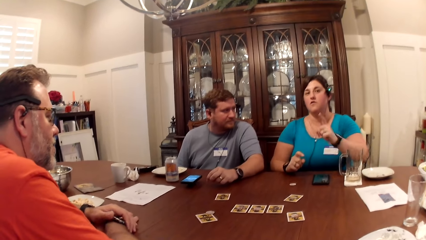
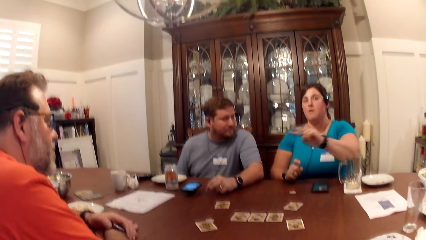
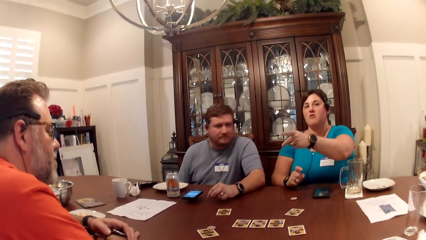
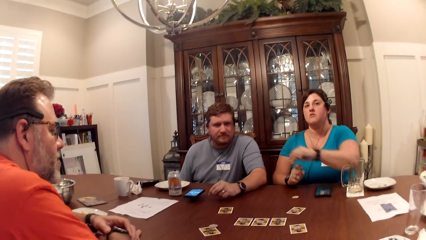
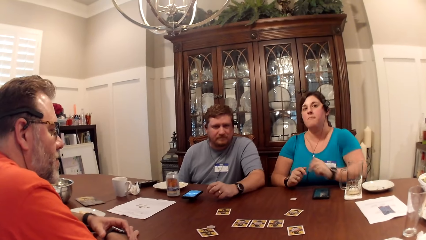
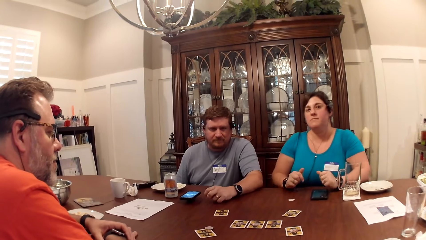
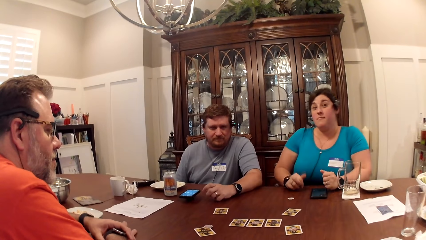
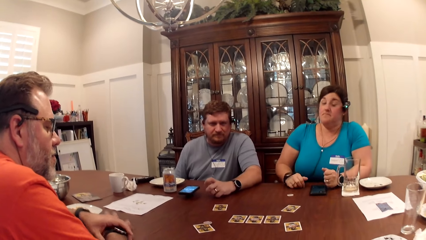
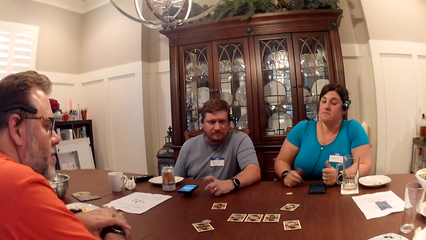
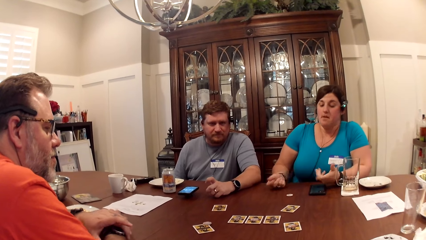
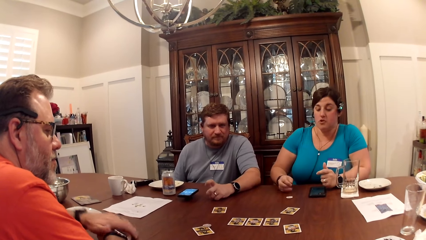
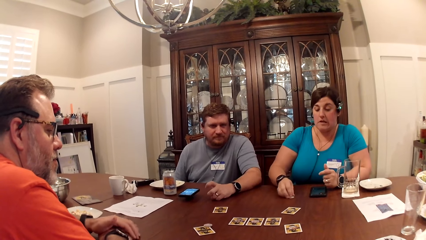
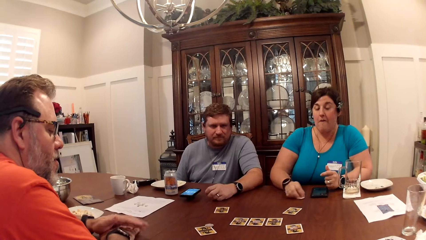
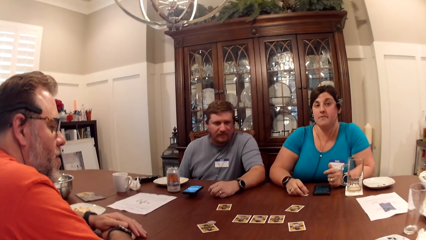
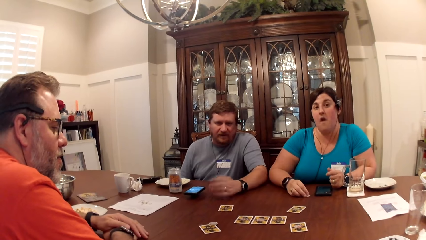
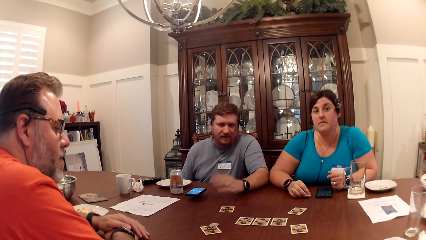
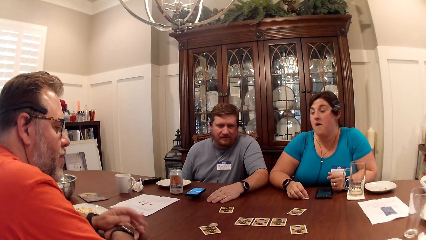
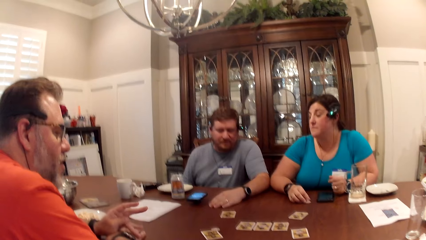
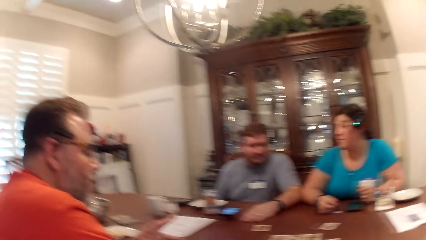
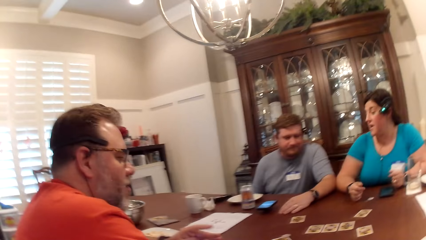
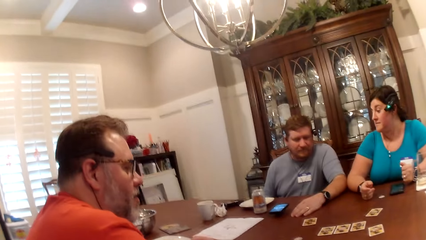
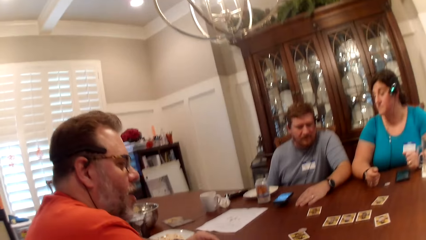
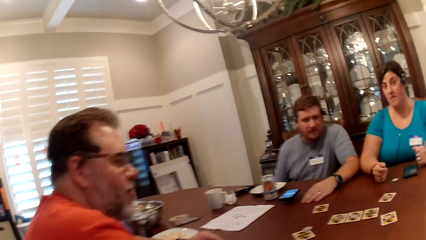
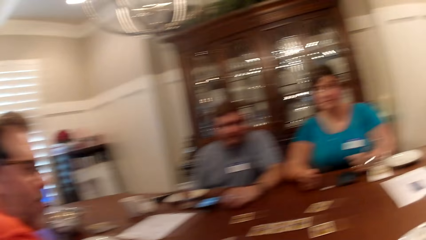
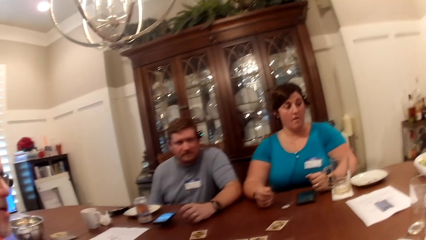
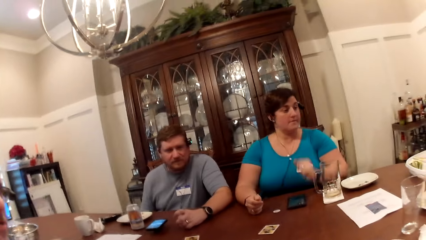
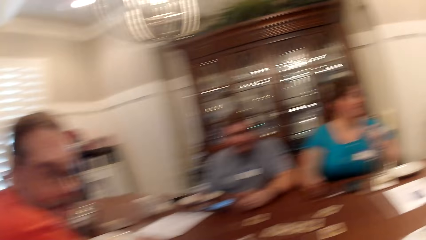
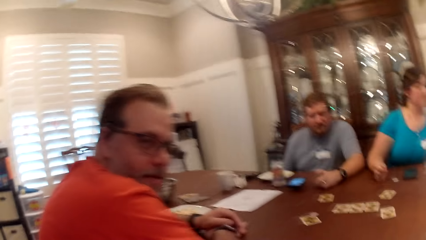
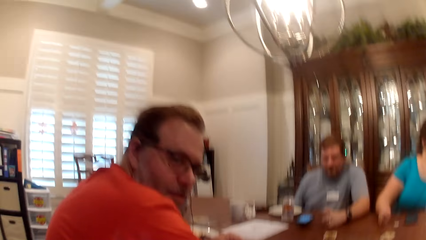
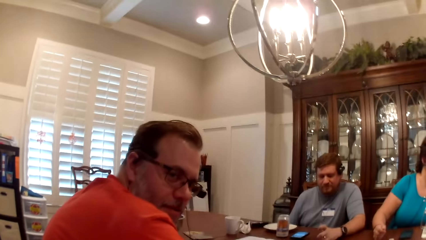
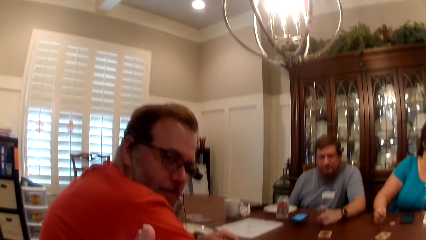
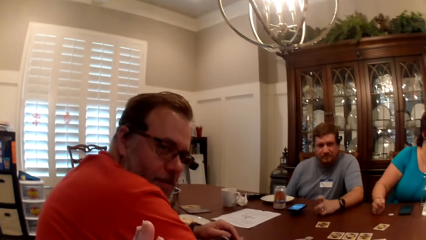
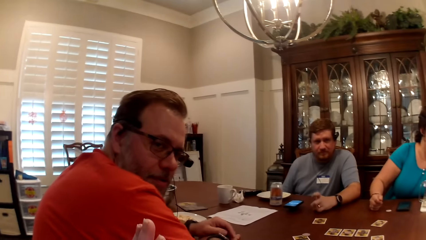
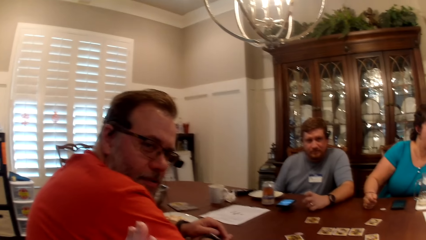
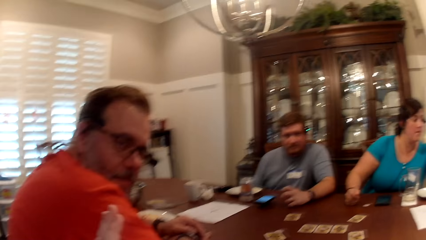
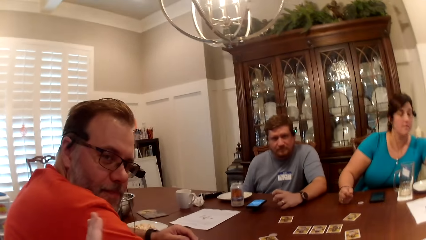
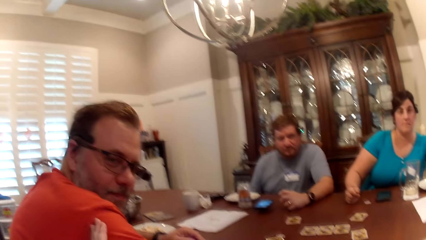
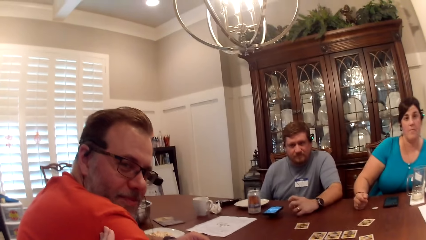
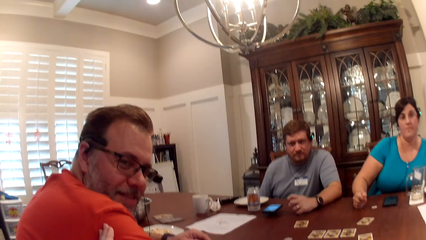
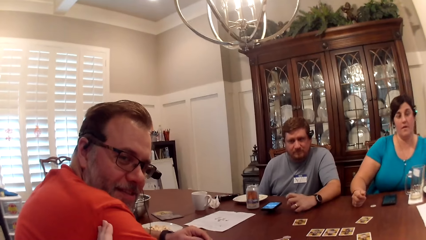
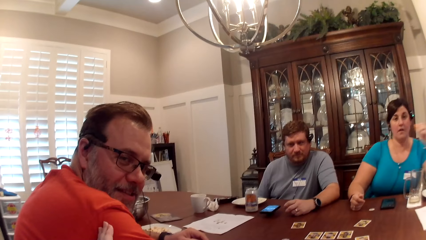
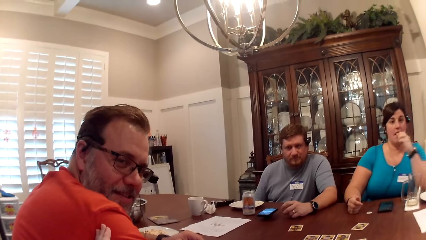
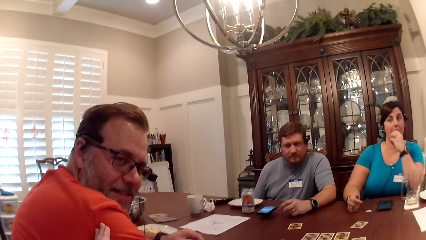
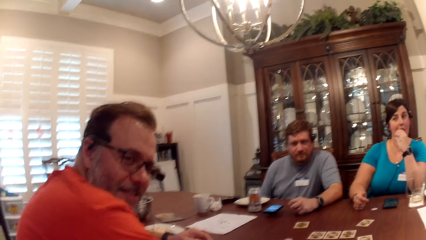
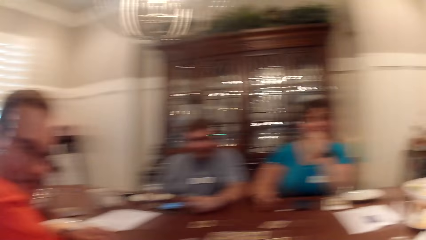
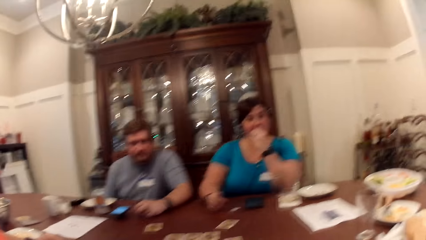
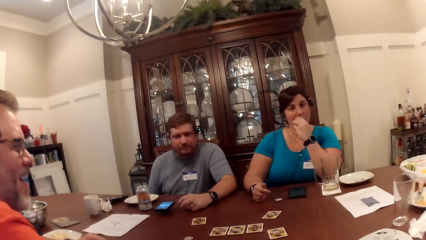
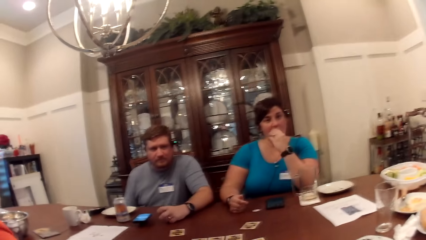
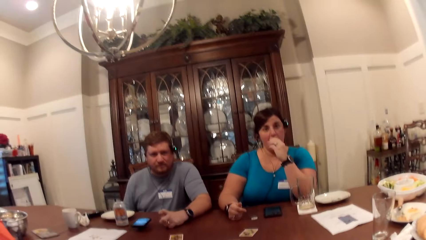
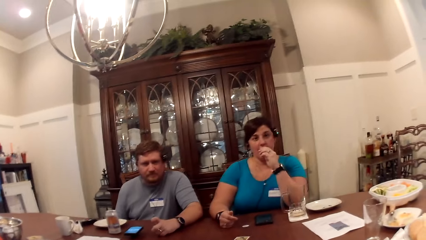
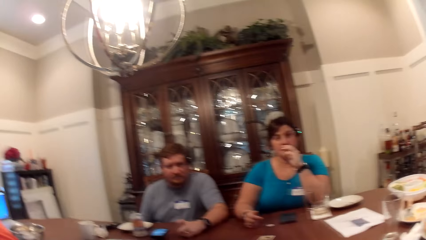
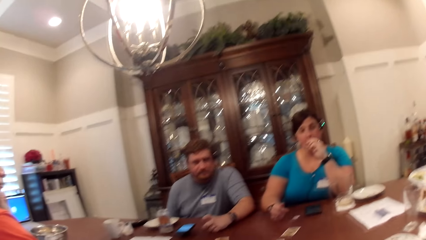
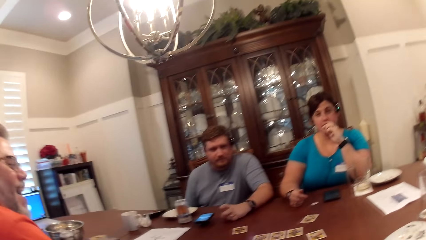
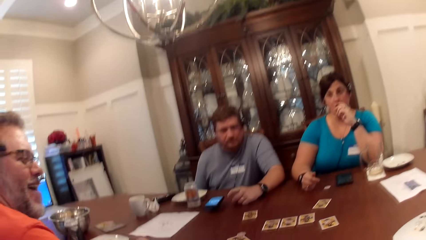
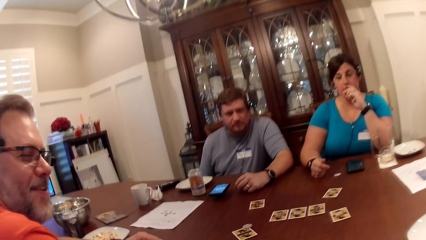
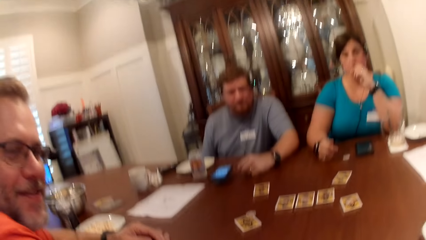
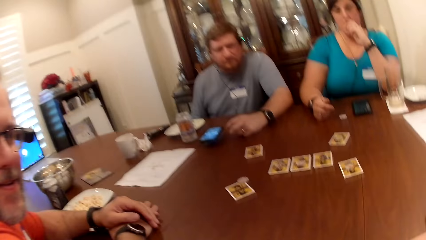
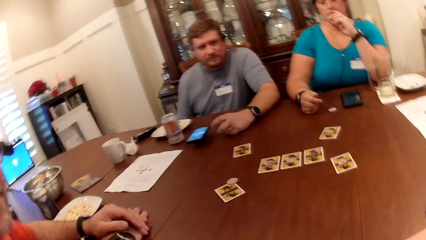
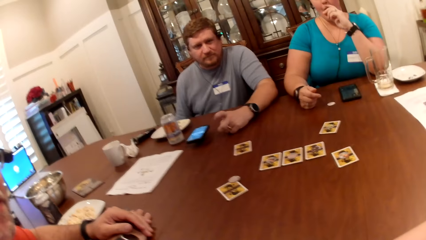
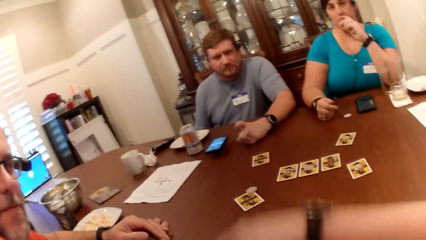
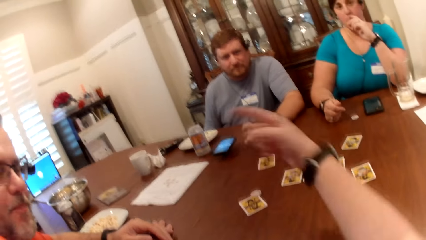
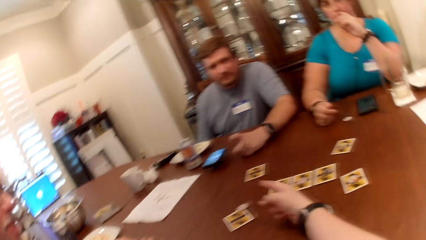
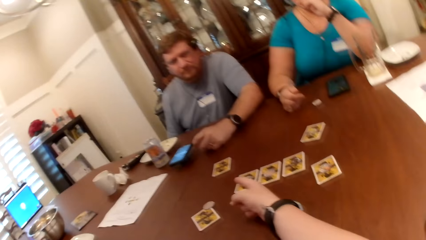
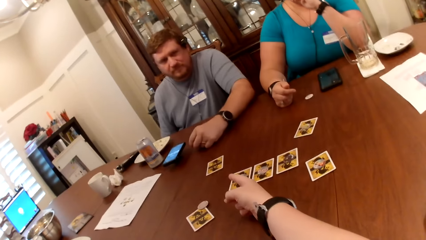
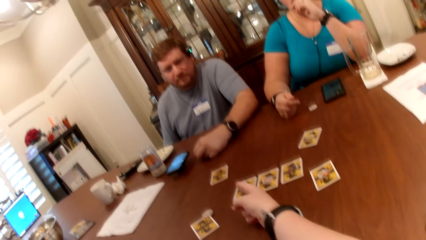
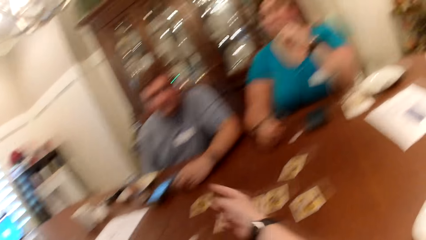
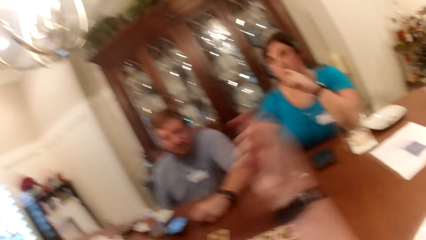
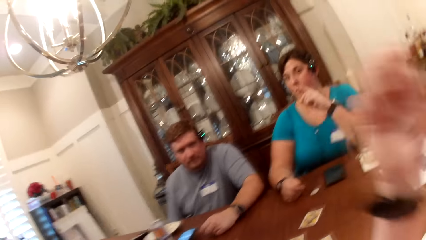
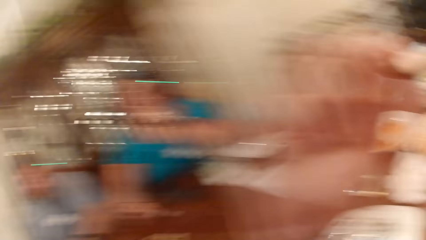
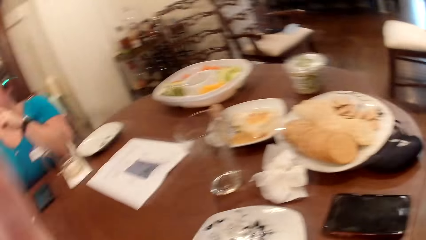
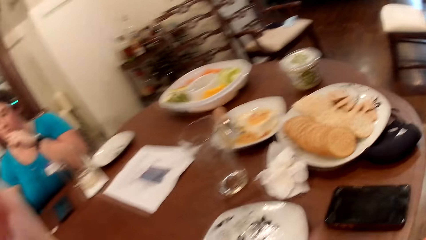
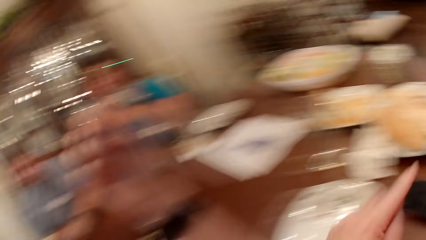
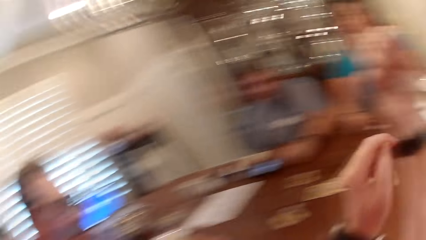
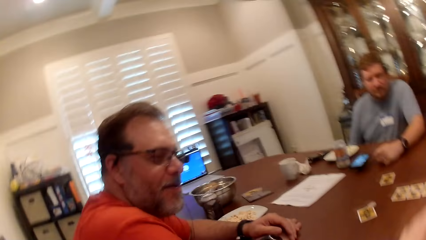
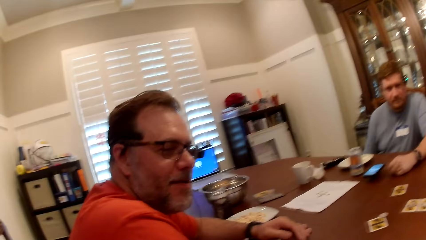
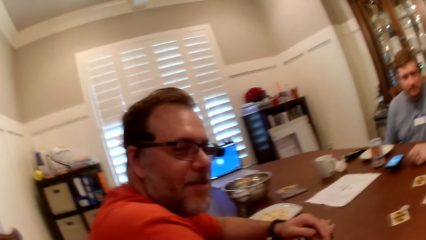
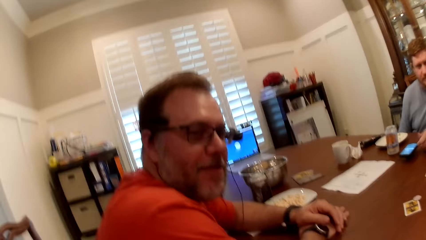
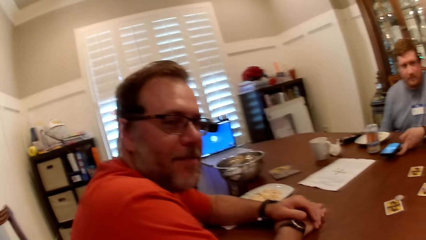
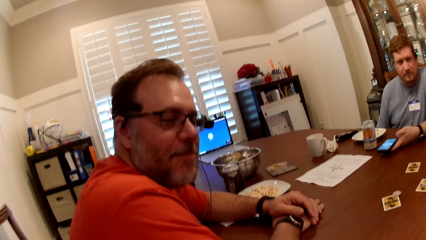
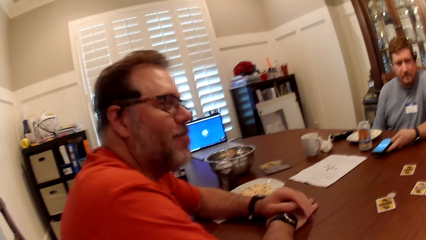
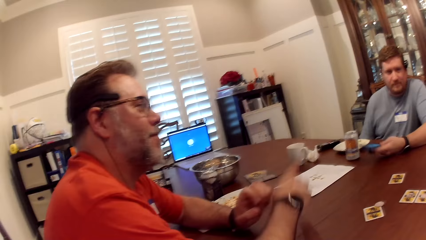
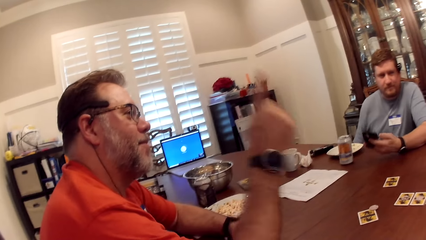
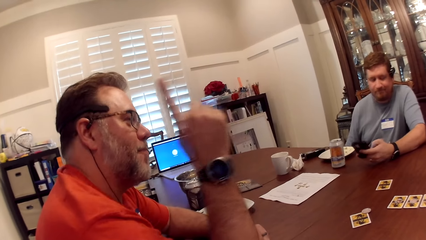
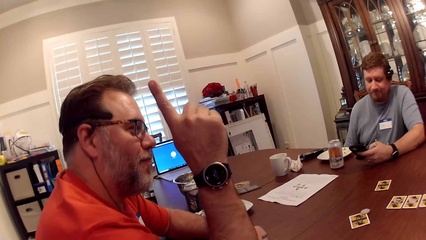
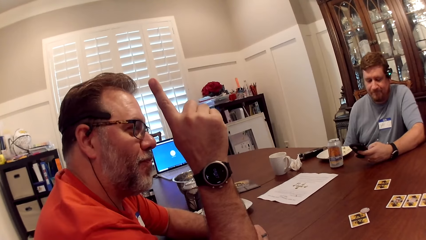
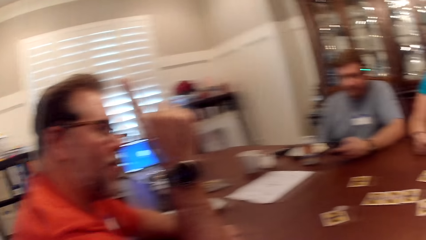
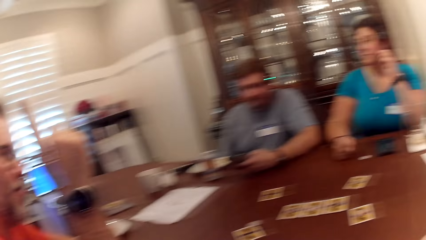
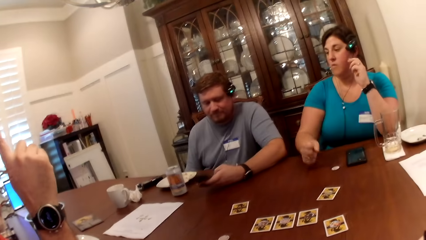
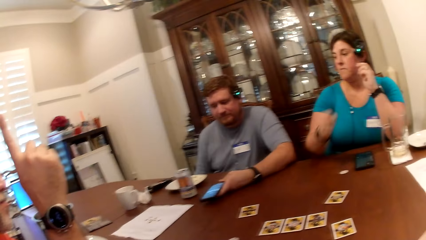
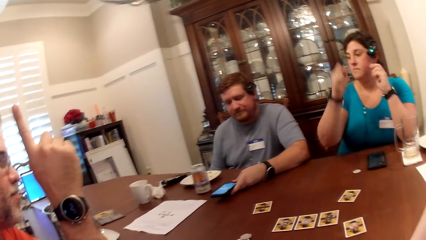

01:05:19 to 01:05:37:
A woman moves the chip on the table with her left hand. The camera wearer converses with a man. The woman eats the food in her left hand. The camera wearer demonstrates using hands. The man raises his right hand.
